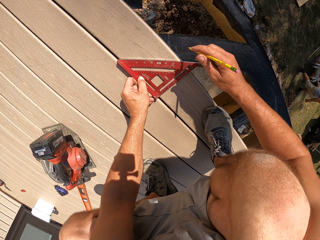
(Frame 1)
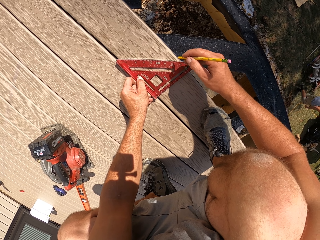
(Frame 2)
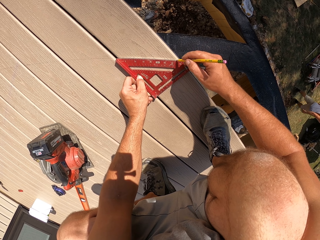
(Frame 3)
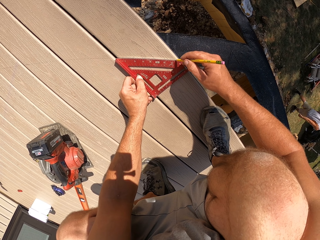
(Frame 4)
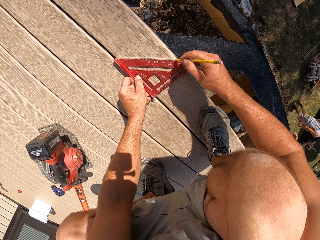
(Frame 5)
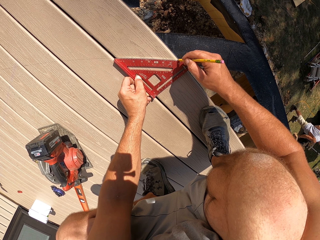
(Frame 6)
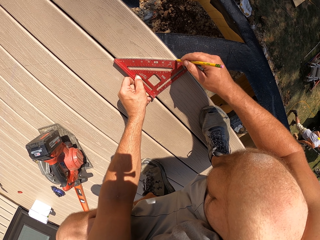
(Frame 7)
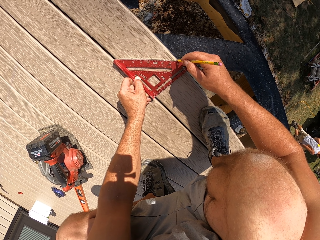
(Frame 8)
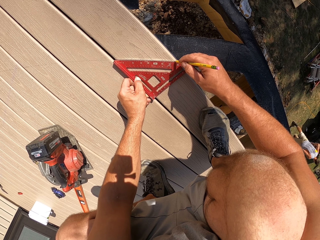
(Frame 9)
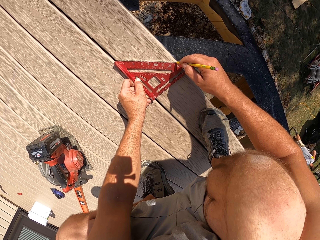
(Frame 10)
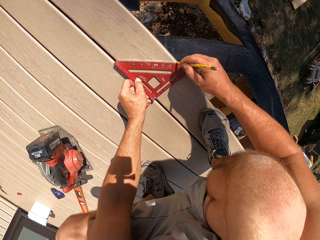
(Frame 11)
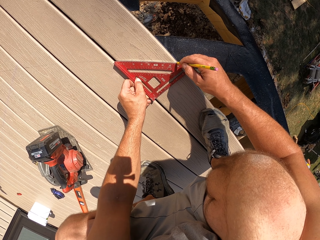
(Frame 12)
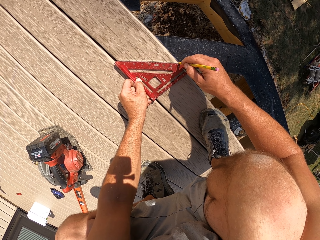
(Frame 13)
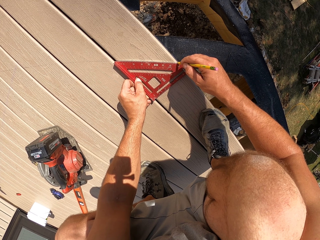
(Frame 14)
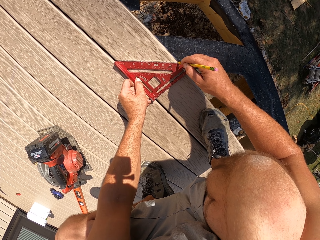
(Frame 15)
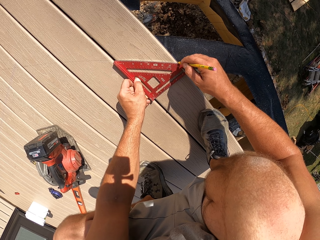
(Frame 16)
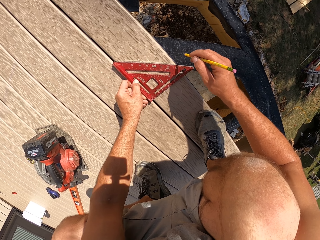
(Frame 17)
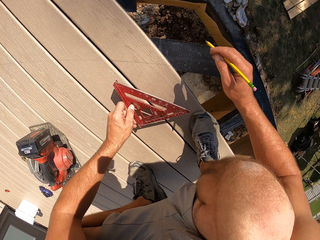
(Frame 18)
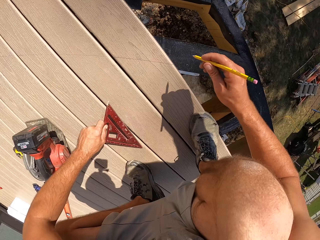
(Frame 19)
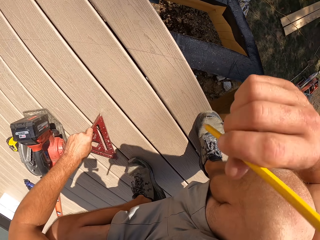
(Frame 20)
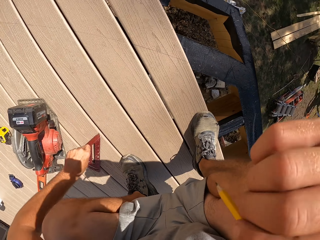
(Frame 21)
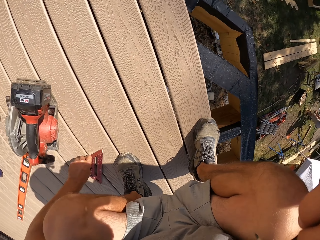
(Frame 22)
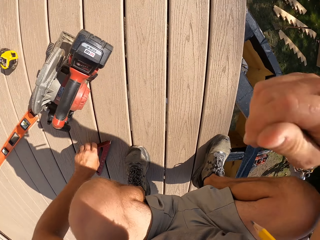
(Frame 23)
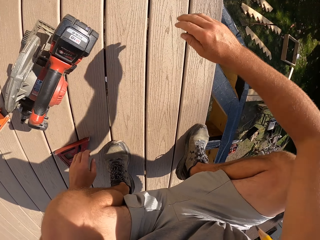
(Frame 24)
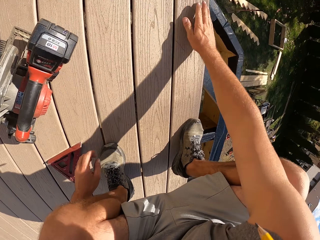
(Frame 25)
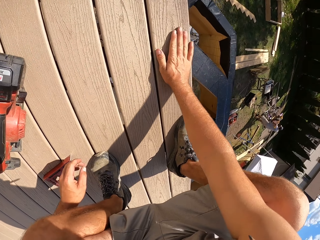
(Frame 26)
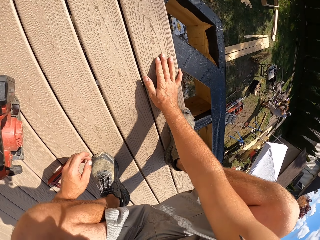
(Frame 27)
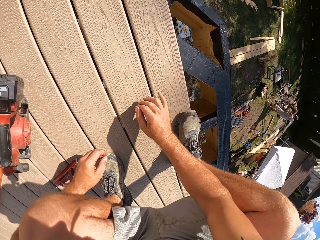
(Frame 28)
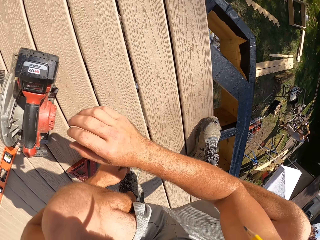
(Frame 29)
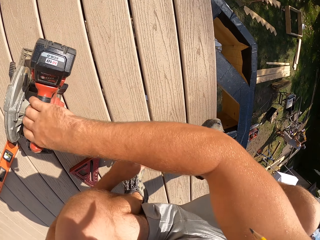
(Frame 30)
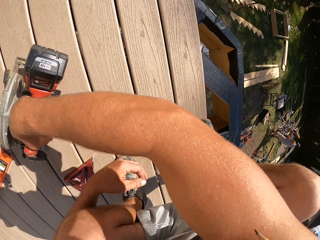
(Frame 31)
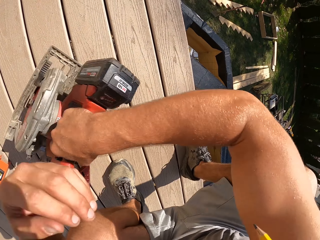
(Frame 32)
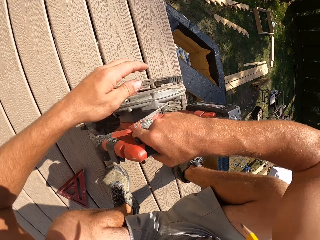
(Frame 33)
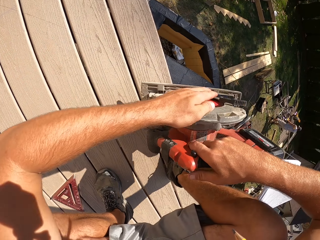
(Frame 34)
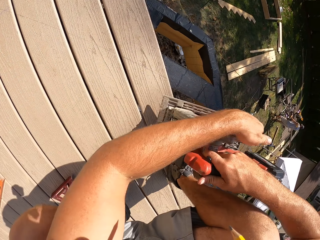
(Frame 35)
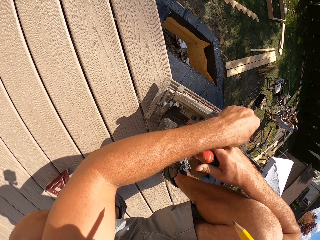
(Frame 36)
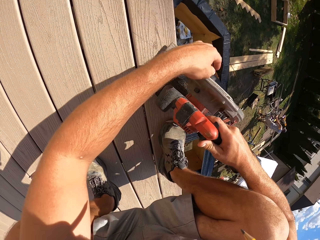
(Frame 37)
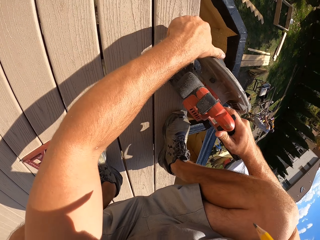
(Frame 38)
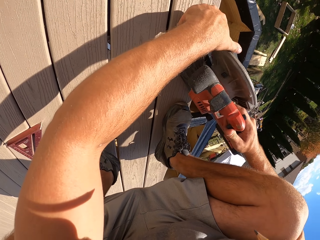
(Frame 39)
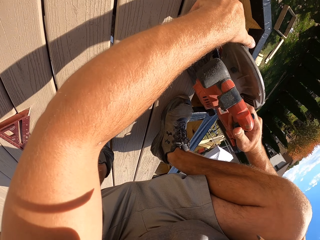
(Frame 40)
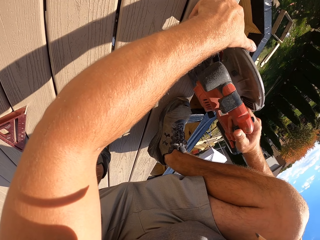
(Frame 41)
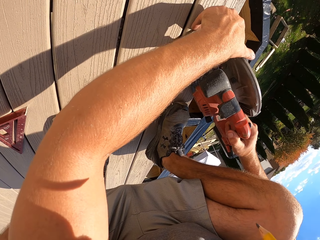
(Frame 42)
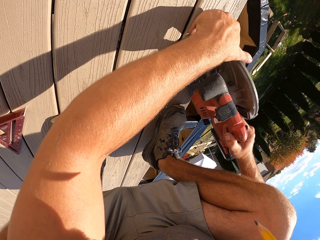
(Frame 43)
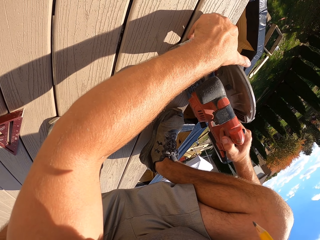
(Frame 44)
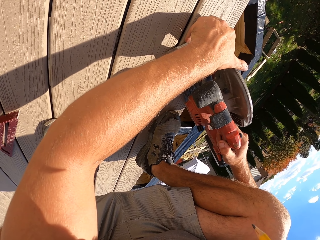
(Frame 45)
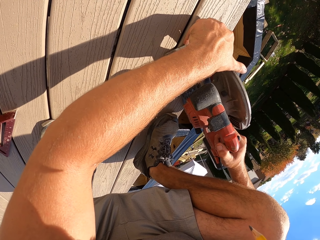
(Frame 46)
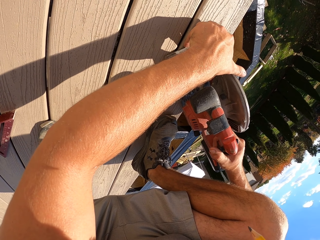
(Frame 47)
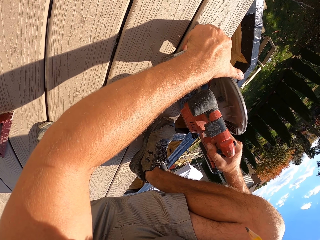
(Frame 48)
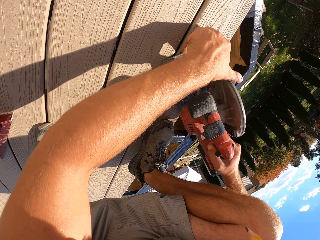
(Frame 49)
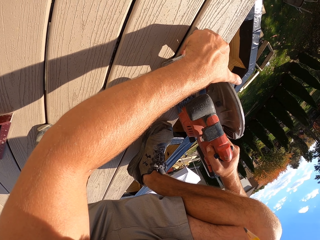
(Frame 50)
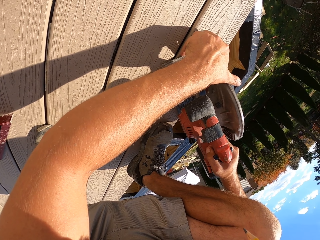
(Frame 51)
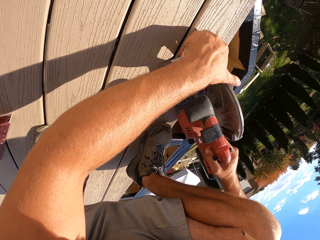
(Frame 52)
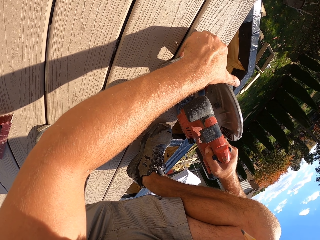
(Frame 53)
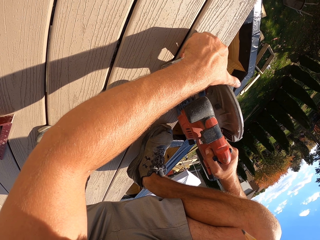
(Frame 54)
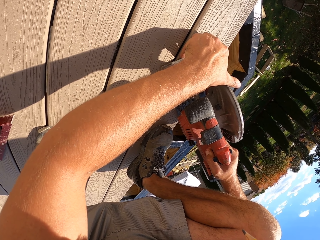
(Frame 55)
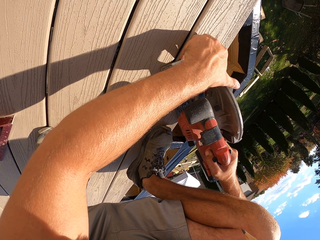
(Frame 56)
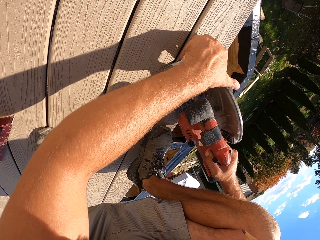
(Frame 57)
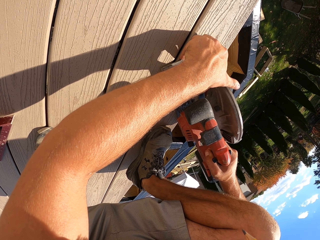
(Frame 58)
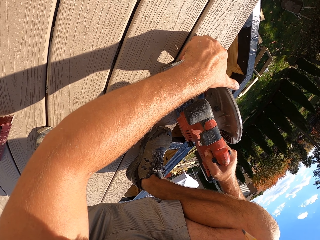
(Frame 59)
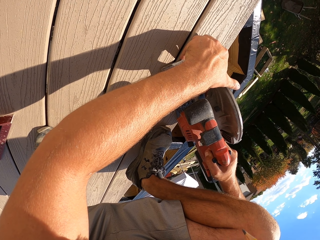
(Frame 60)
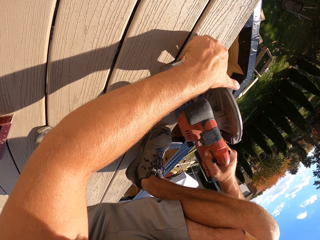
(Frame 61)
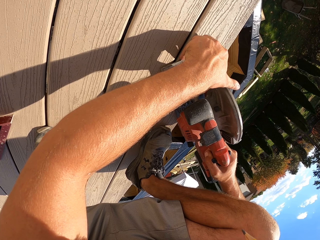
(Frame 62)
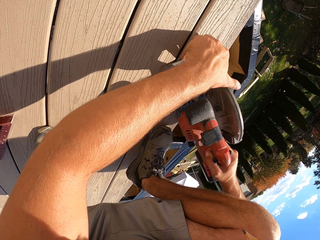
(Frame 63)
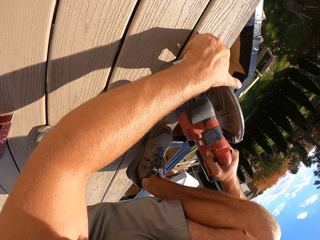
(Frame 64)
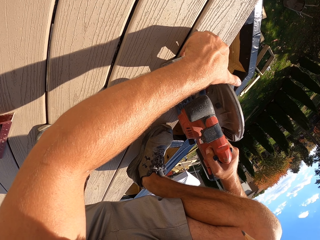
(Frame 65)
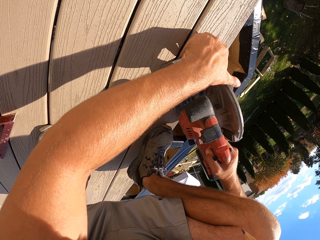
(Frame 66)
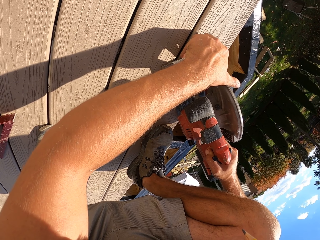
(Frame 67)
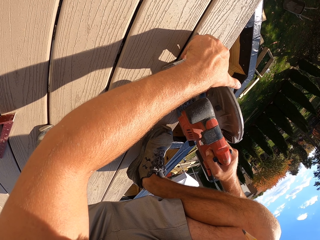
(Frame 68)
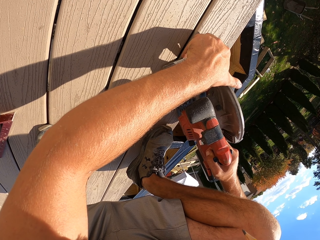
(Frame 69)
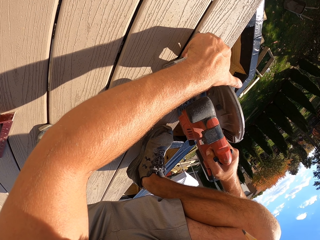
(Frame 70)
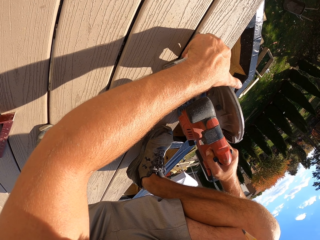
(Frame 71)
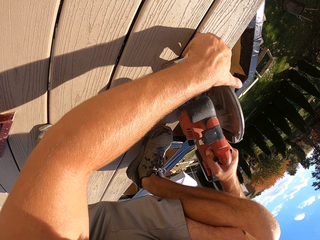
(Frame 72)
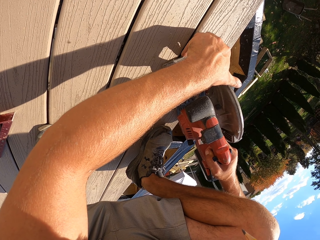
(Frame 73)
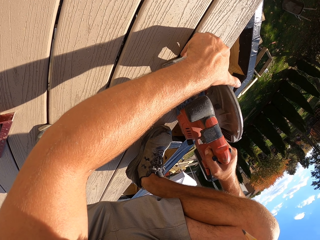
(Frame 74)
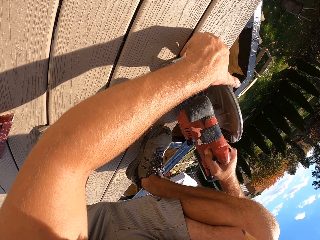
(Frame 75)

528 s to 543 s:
The camera wearer marks the size required on the wood. They put down the pencil. They feel the wood's texture. They pick up the saw machine. They cut a piece of wood.

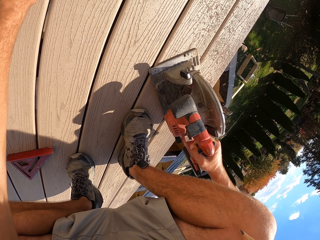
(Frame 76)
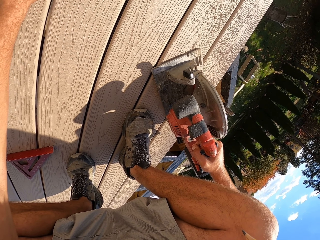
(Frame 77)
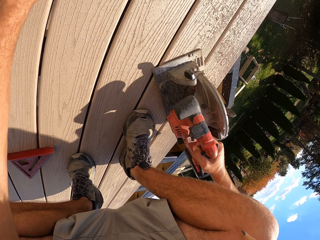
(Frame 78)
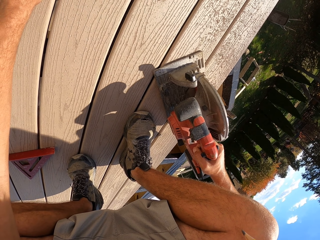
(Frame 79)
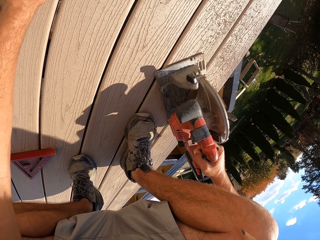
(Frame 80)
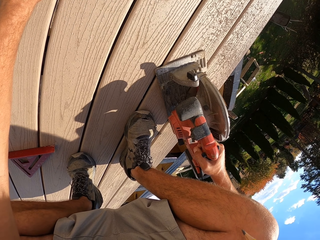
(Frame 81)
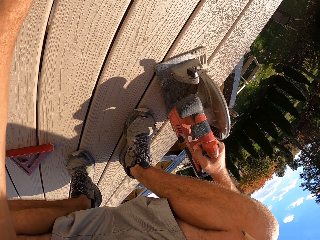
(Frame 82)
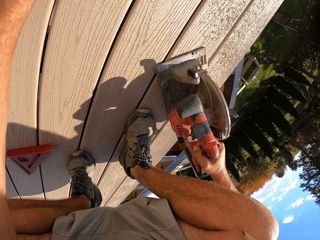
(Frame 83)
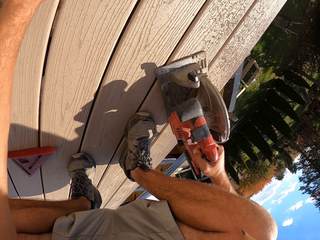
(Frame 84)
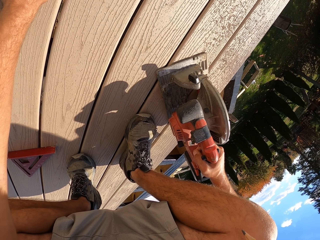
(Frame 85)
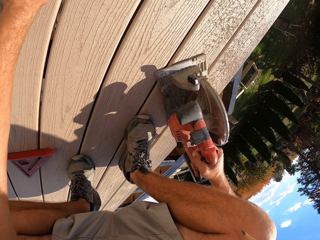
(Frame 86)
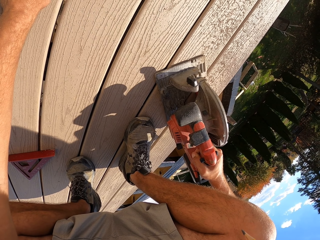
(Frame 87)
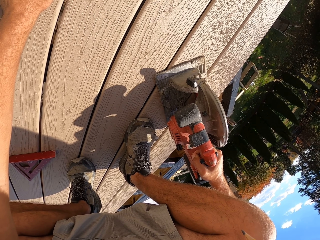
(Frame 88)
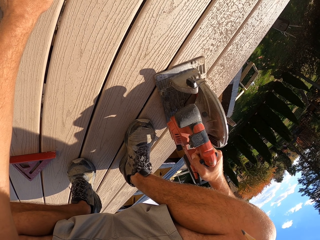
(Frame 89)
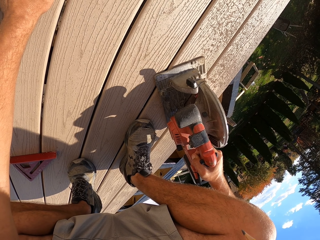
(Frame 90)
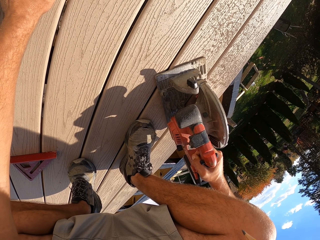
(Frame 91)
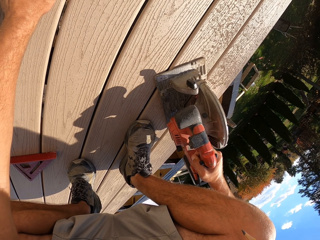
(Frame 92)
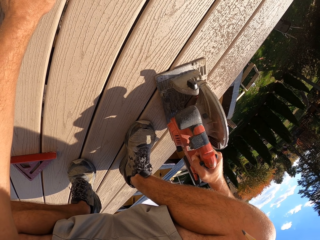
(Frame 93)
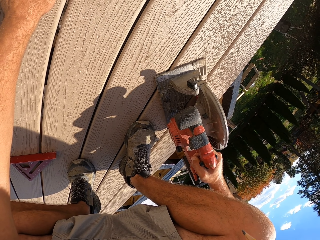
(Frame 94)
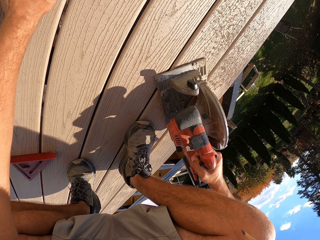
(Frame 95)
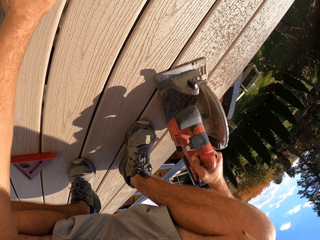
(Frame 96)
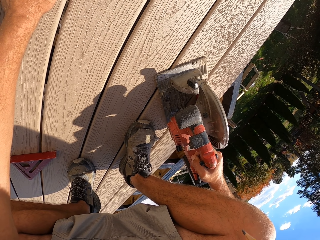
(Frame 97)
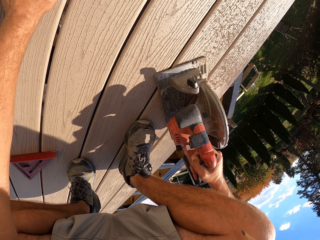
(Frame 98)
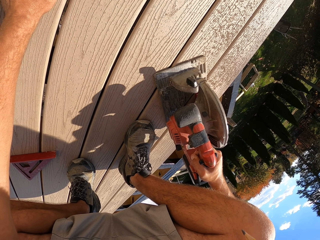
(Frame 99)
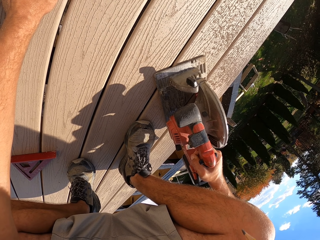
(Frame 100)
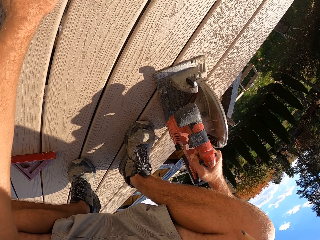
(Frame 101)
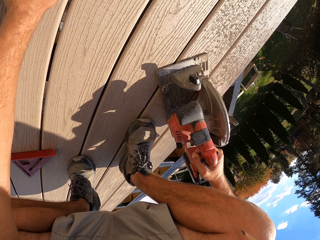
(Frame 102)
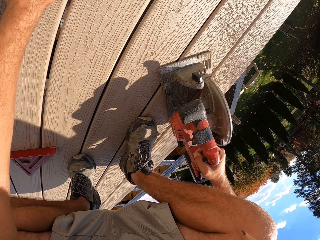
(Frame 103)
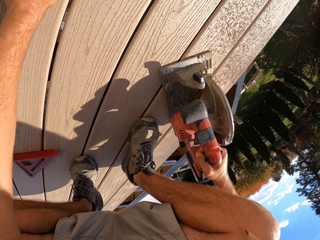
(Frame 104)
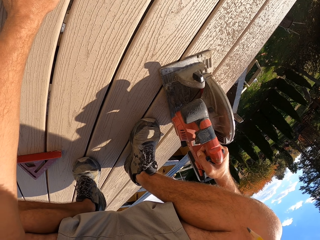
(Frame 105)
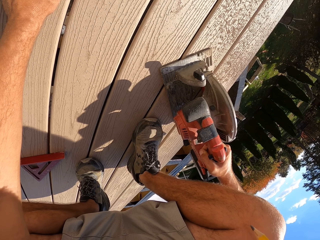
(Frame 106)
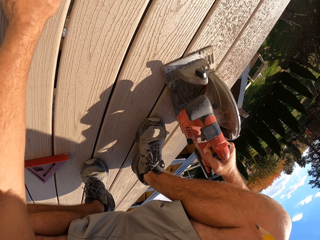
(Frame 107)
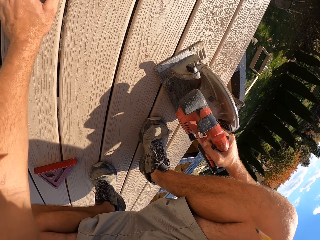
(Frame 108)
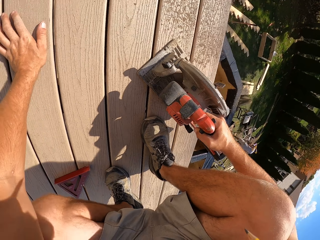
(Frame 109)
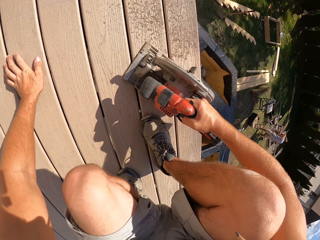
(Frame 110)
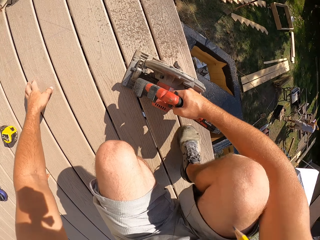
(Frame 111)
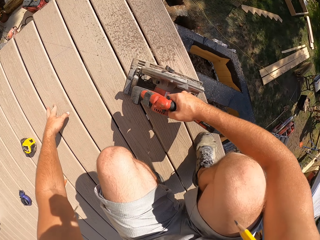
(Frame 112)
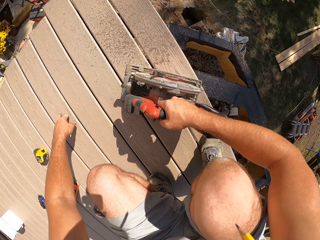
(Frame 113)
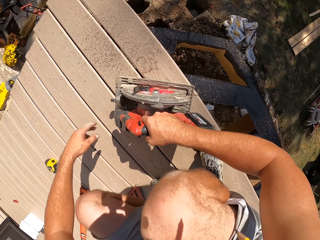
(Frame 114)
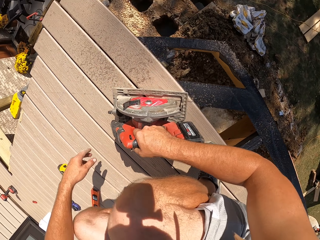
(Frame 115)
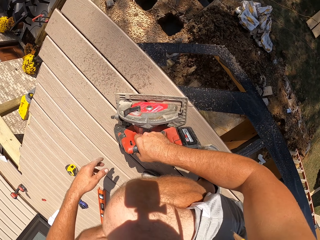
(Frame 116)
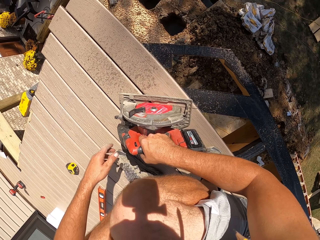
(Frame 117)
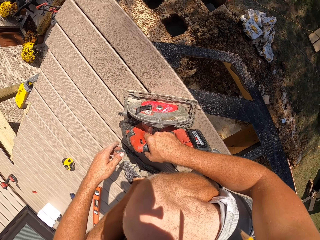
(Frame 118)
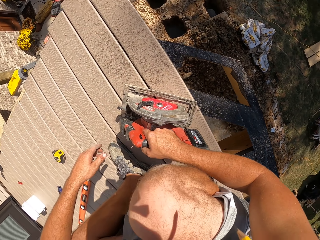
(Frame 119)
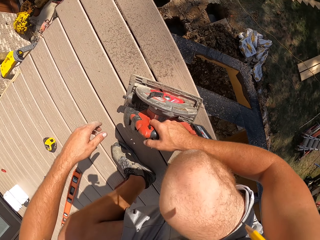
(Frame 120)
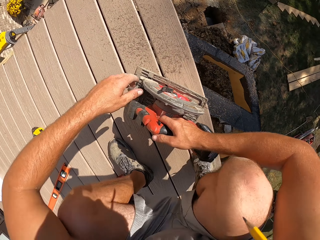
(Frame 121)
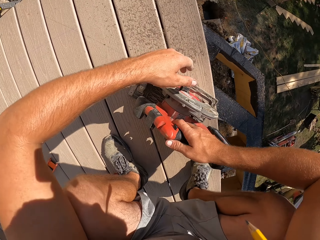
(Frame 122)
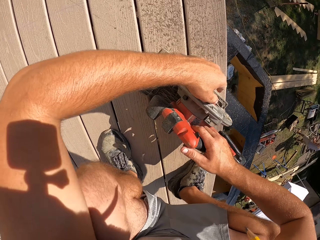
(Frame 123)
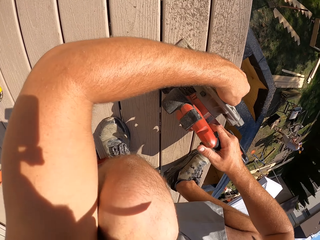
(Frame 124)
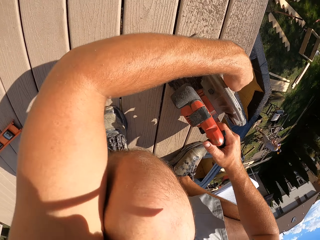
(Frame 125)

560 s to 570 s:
The camera wearer holds the wood on with the left hand. They move around.
